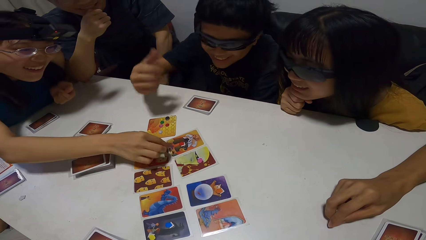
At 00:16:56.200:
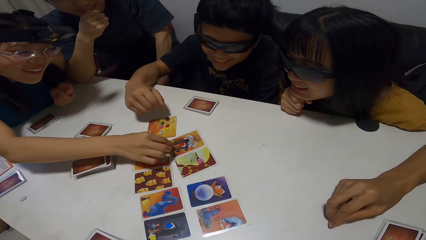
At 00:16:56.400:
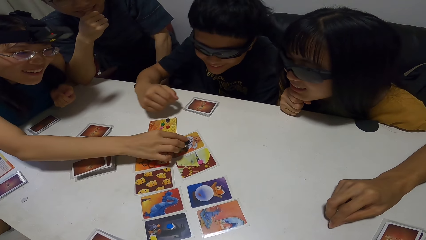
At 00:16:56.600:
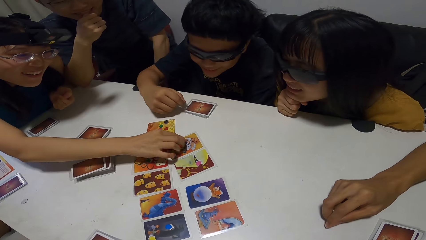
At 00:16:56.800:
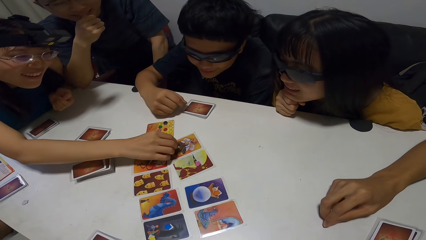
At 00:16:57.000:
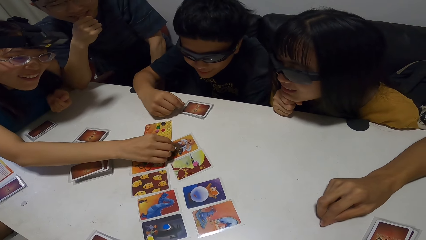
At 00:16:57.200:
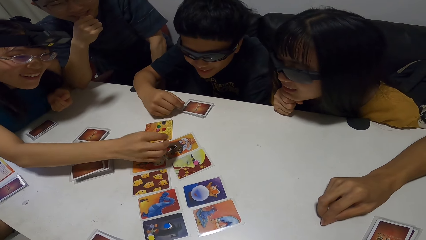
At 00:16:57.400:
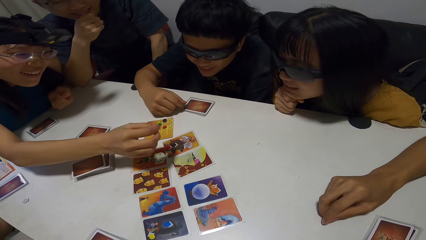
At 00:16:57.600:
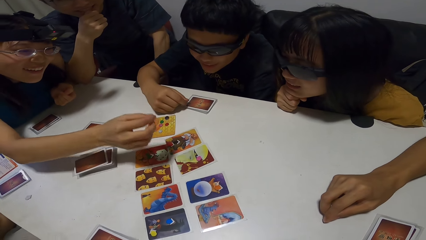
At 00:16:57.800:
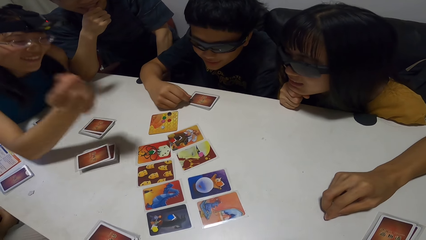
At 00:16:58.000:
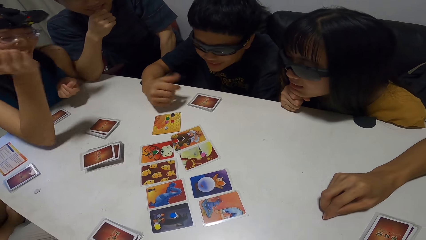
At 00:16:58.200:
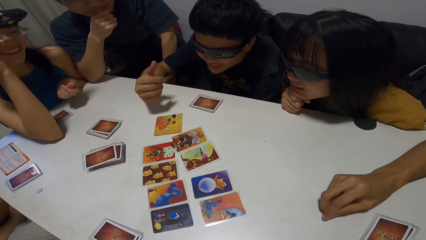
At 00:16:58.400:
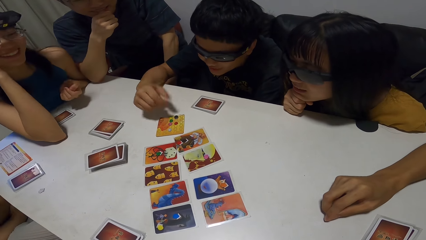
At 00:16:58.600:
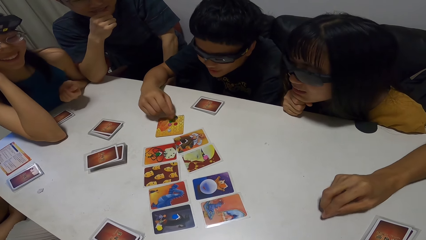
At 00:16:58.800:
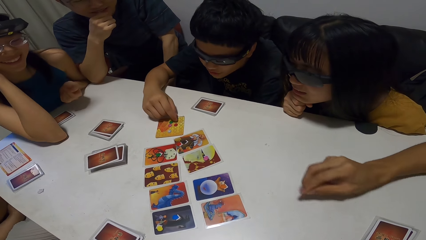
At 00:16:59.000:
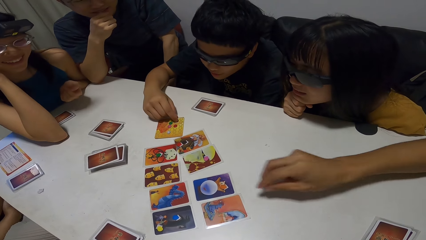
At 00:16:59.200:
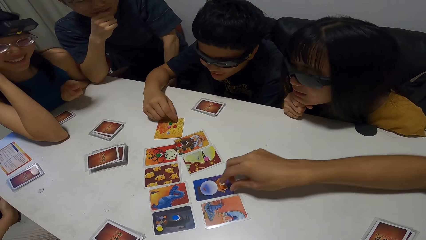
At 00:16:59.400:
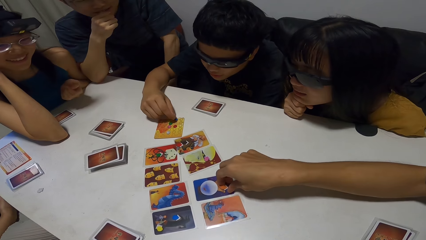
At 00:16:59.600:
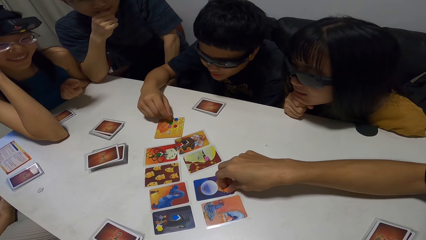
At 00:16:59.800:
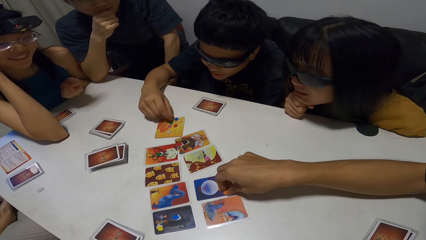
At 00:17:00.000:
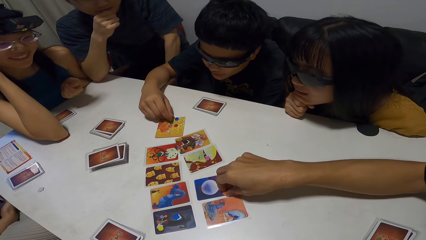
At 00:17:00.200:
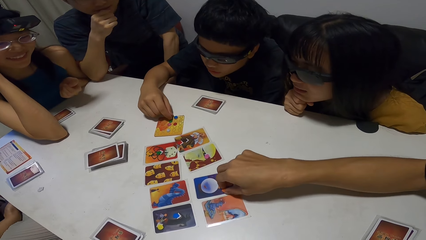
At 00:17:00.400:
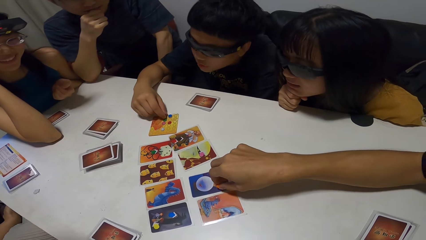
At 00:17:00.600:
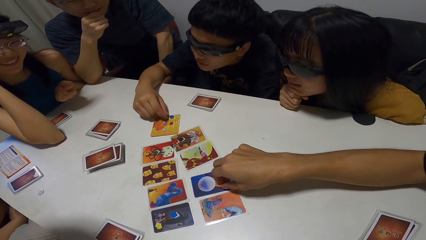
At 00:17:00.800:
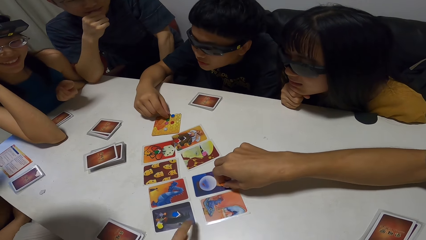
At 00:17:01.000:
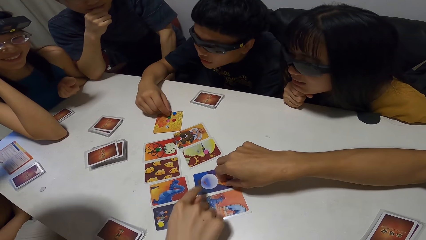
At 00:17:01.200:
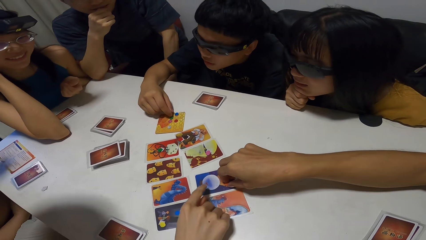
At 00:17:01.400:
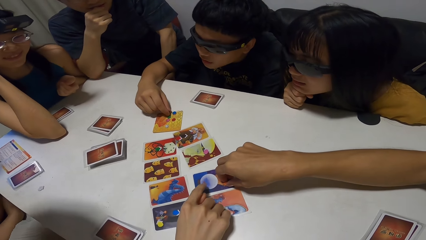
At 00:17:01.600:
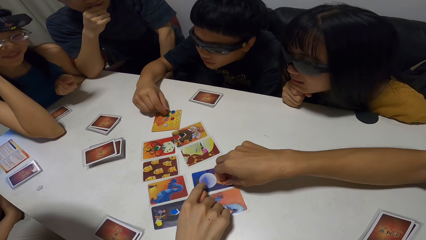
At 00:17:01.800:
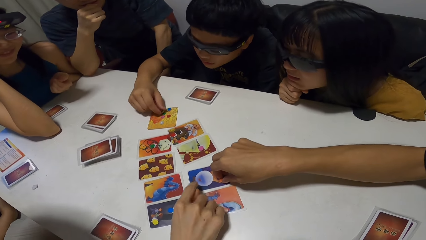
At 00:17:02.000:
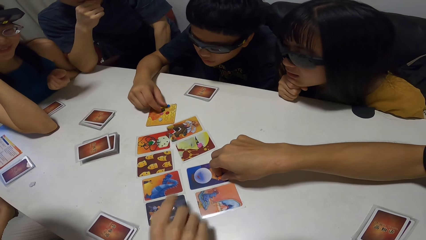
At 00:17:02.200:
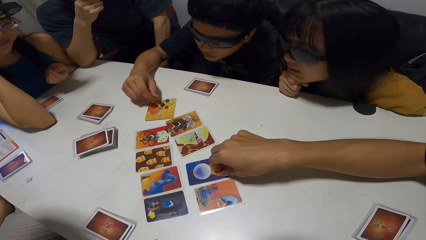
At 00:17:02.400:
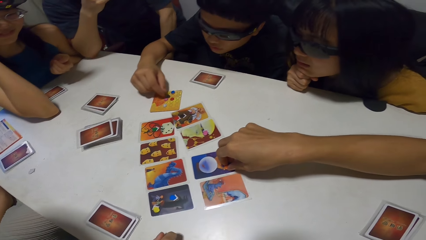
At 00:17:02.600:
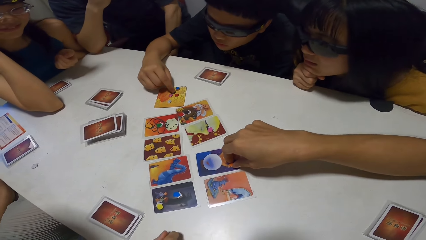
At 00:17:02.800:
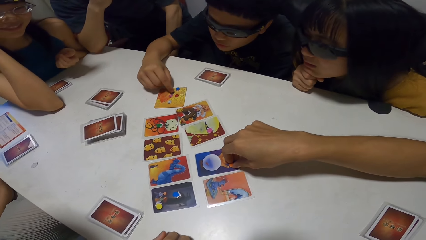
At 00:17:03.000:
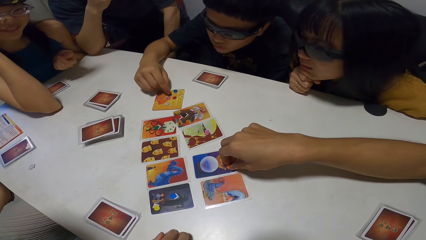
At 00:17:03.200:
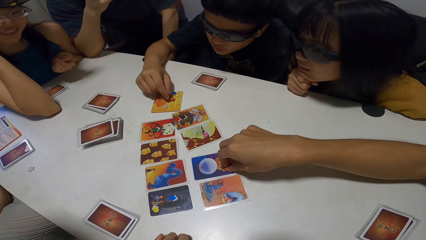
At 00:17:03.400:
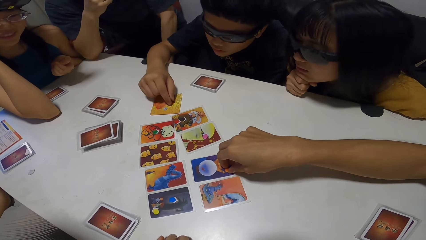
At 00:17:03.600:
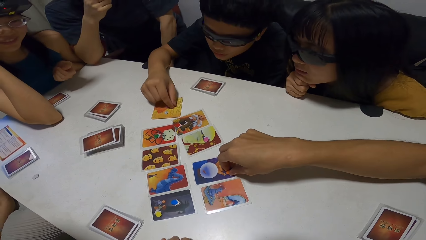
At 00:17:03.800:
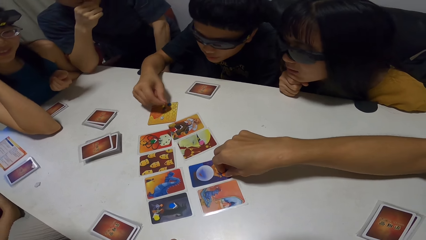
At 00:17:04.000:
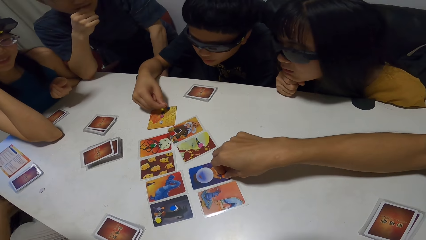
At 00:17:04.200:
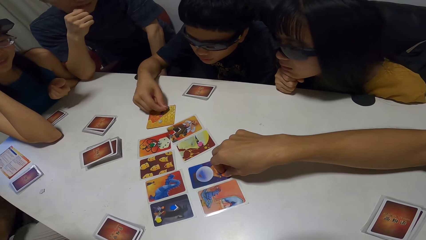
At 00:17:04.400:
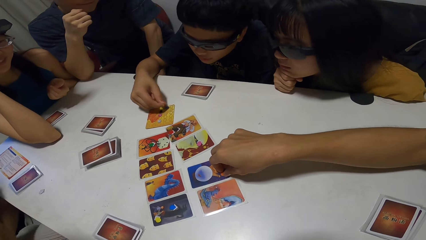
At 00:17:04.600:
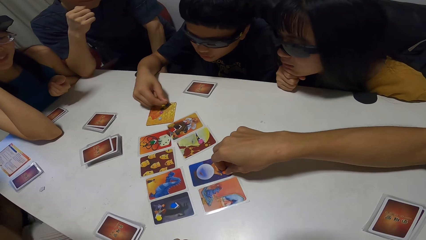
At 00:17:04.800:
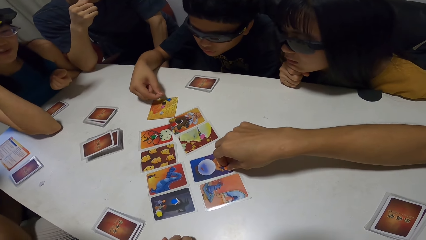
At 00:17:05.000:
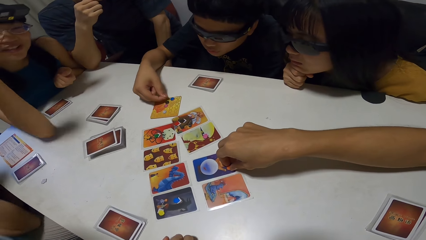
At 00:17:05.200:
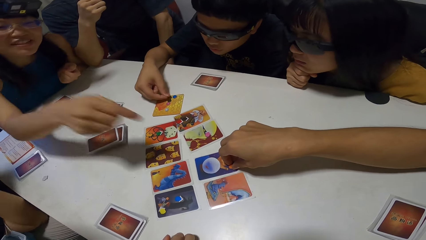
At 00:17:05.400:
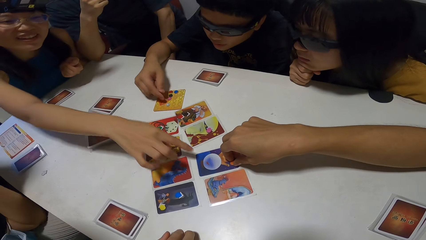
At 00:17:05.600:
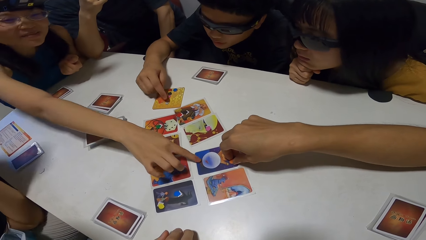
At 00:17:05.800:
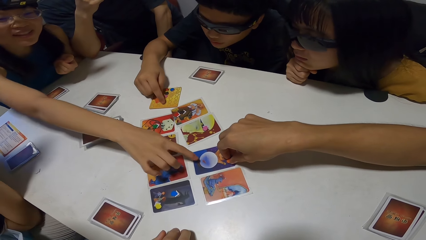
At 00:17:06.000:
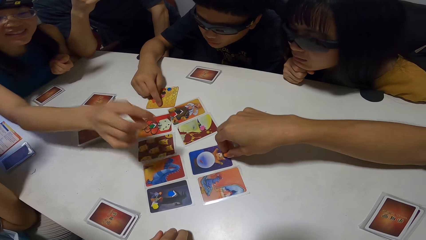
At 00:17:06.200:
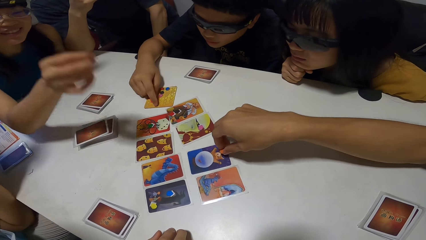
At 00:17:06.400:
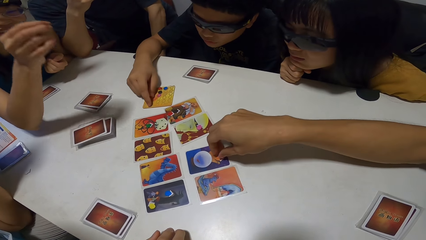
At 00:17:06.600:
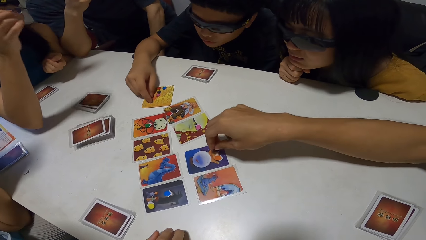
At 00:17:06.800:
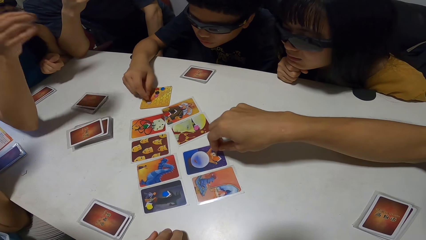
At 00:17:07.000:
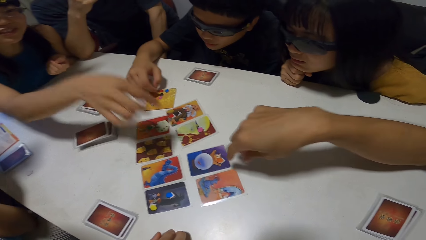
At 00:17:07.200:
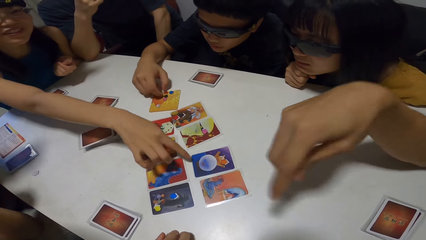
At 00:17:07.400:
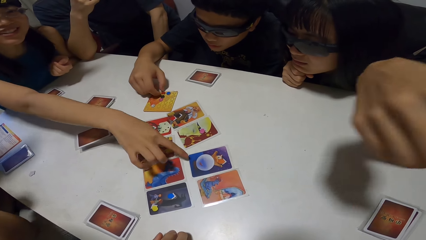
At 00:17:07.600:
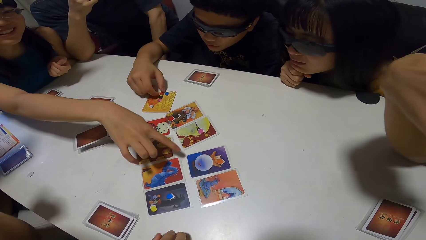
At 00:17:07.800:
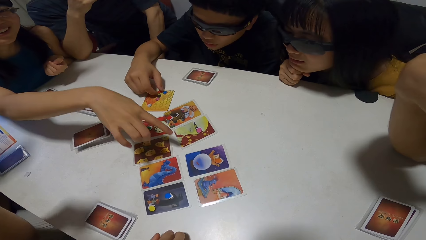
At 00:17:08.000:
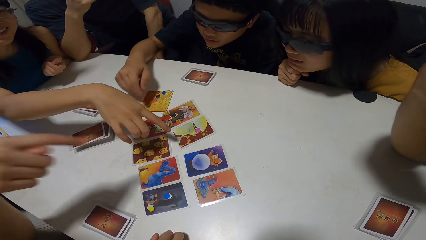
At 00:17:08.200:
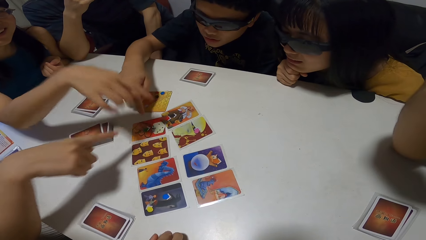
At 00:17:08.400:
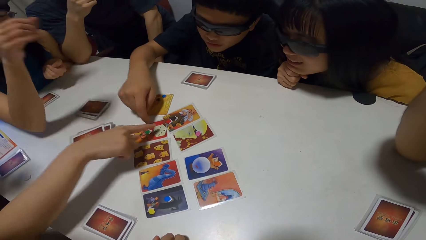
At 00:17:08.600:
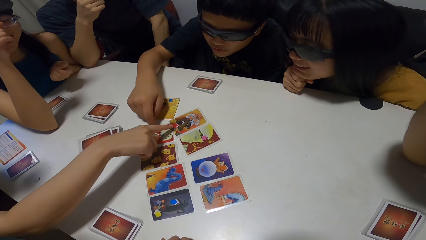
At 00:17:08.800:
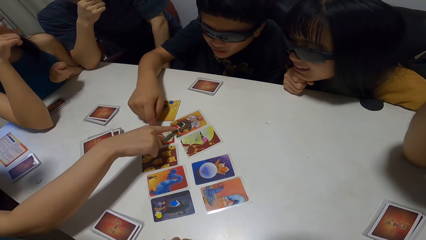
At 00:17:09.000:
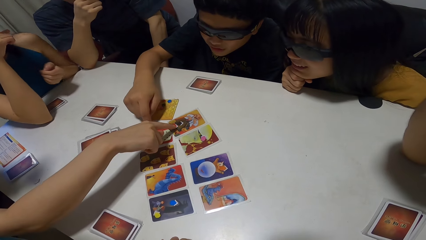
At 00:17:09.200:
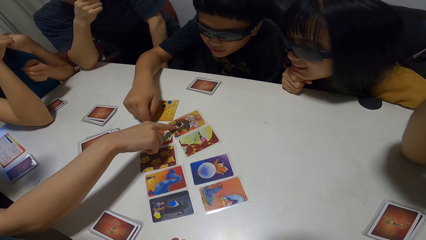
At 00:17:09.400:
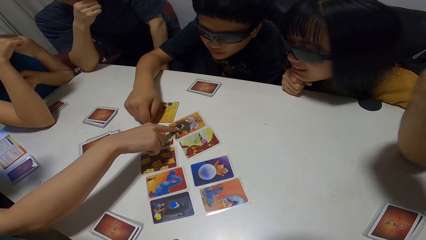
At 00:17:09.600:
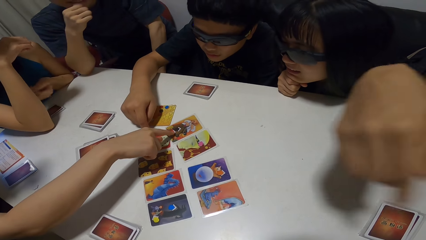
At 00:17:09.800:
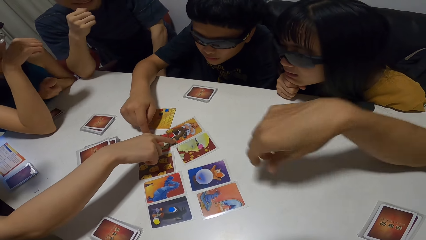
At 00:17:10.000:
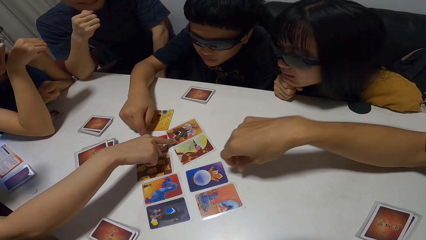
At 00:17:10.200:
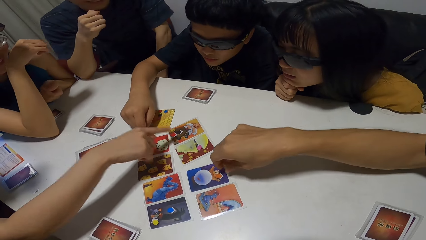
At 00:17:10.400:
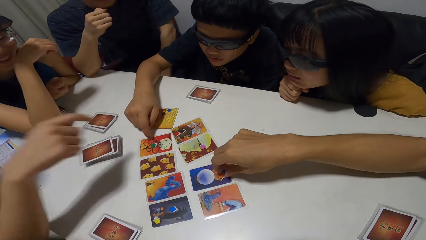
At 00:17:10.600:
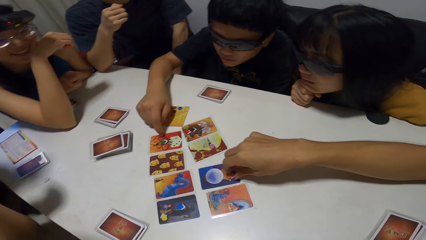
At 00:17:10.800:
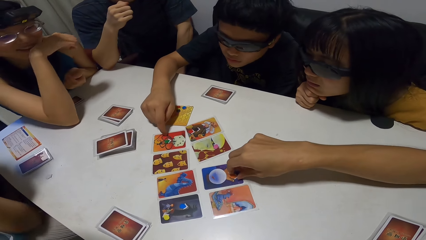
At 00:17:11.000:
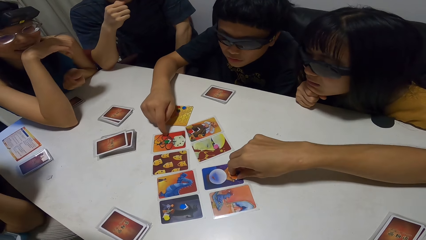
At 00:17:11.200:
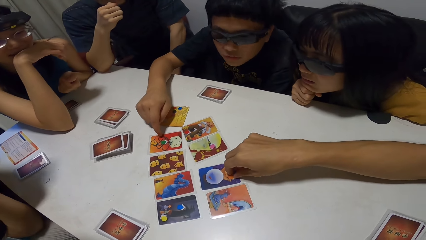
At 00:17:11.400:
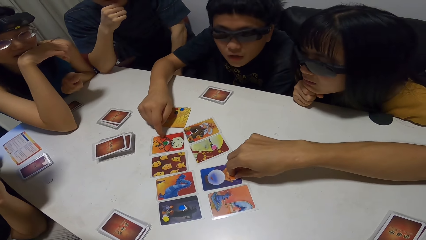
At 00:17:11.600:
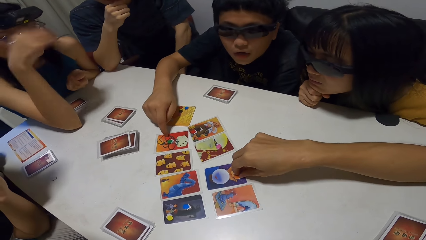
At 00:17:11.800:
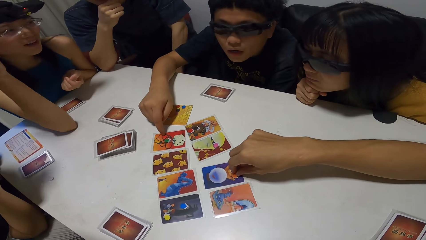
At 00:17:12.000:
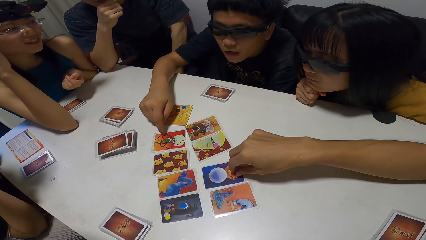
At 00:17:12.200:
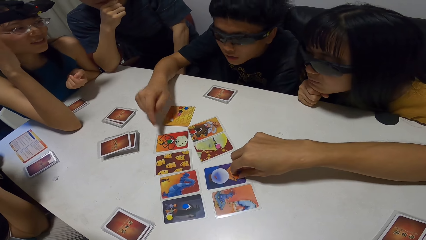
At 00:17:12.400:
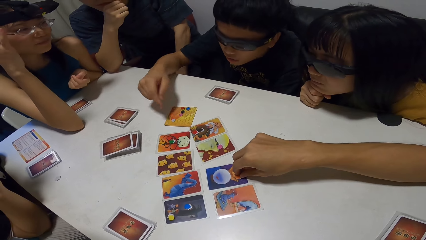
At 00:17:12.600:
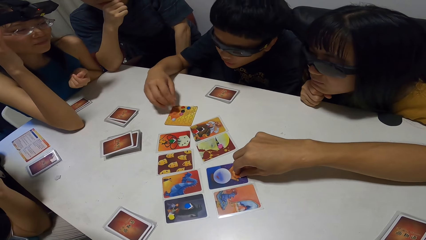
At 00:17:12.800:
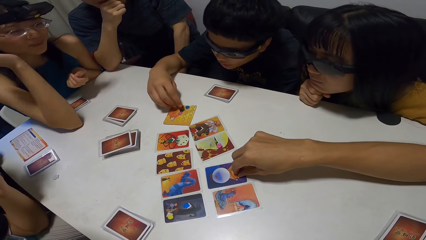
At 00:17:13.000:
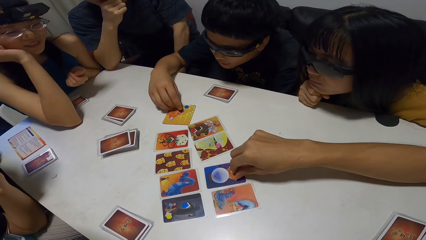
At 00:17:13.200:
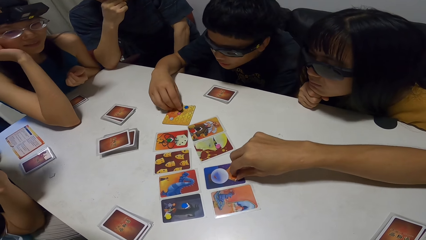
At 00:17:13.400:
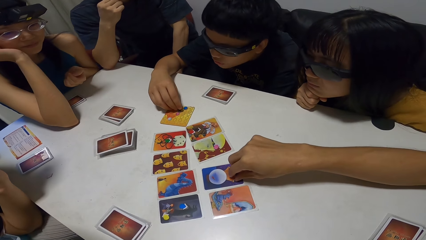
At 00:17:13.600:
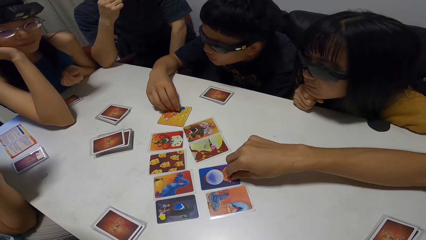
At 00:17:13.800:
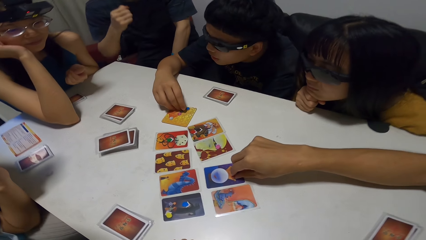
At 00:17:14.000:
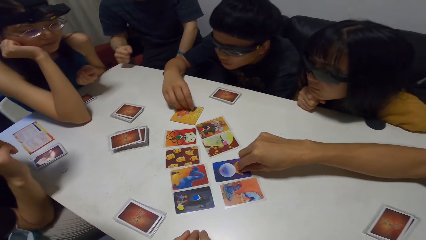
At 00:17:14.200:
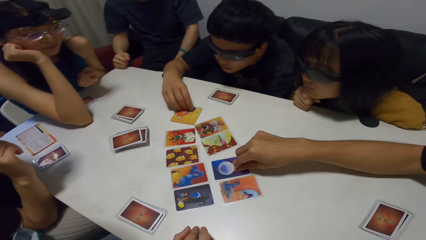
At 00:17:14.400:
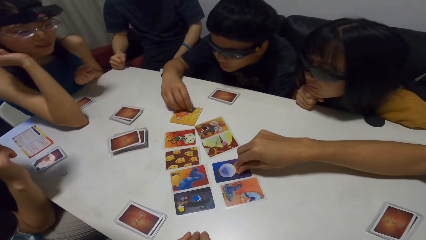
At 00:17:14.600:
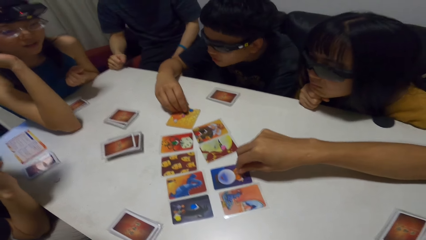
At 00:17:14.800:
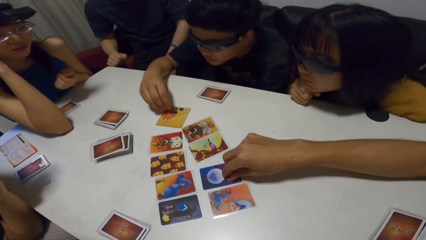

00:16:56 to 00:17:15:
A woman moves a button on a card on the table with her right hand, and picks something. A man moves some button on a card on the table with his right hand. Another man picks a button from a card on the table with his right hand. The woman touches a card on the table with her right hand. The second man drops the button on the card on the table with his right hand. The first man touches a card on the table with his right hand. Another woman touches a card on the table with her right hand. The second man moves a button on a card on the table with his right hand. The first man moves some button on a card on the table with his right hand.
